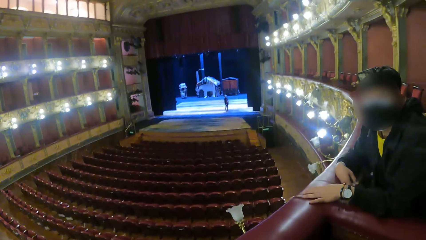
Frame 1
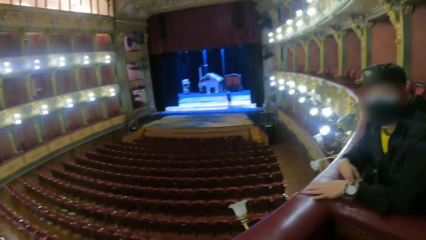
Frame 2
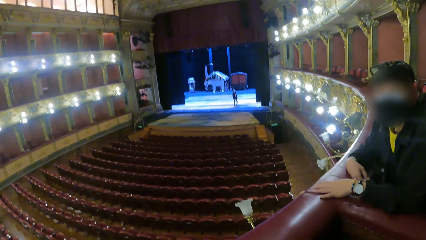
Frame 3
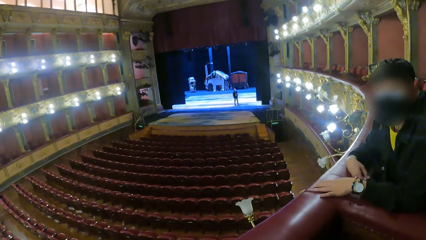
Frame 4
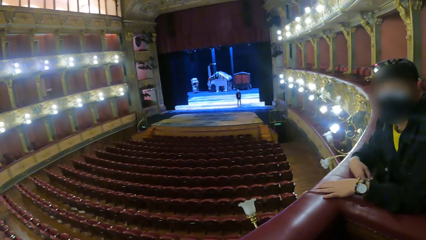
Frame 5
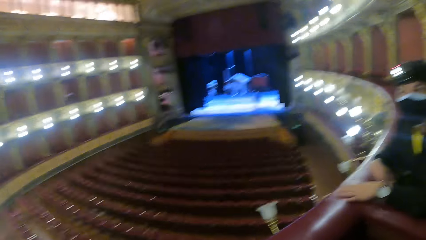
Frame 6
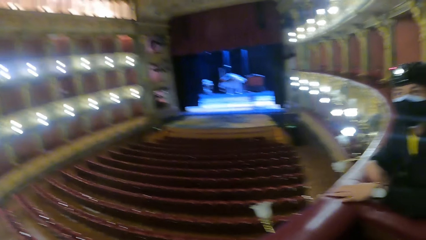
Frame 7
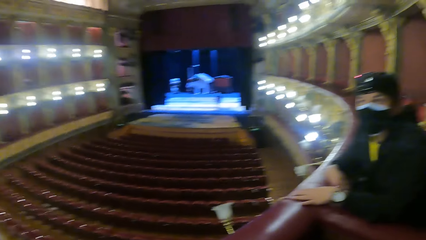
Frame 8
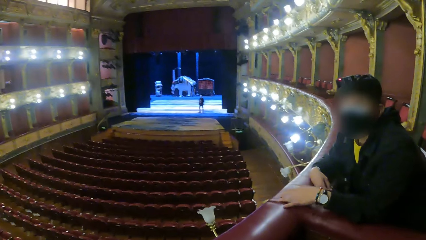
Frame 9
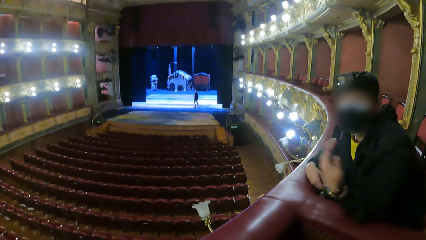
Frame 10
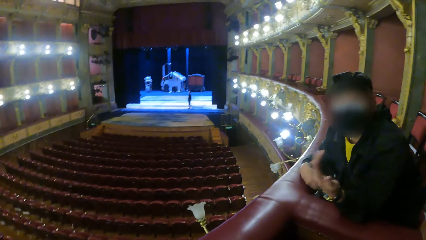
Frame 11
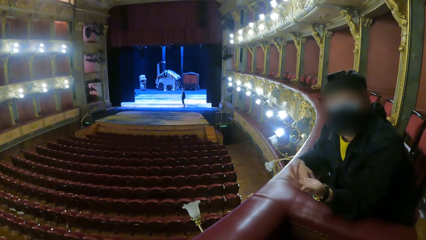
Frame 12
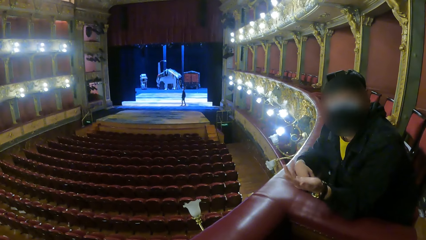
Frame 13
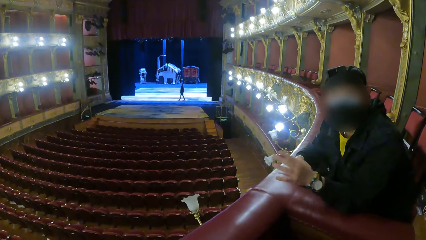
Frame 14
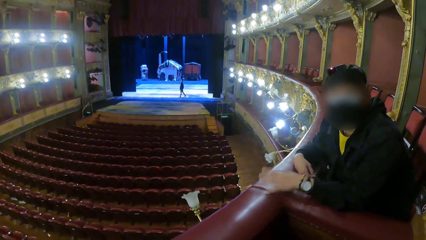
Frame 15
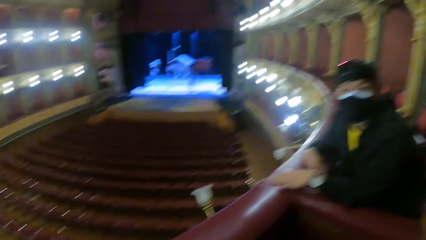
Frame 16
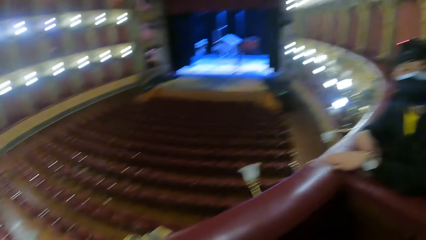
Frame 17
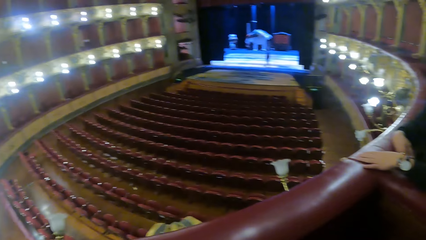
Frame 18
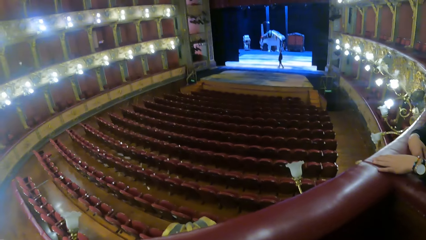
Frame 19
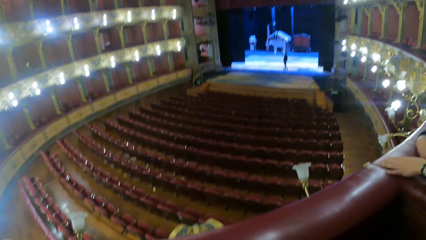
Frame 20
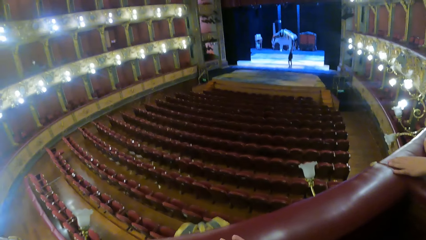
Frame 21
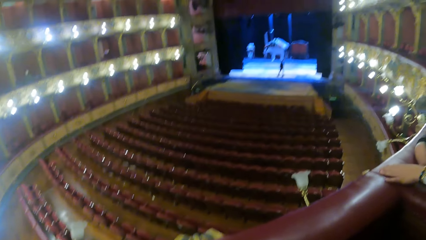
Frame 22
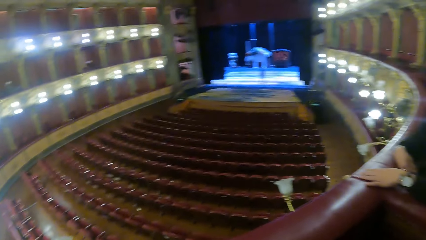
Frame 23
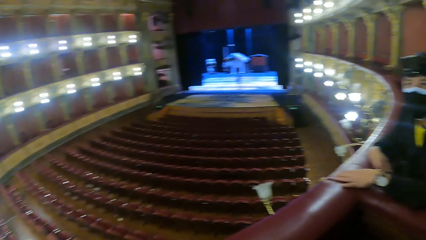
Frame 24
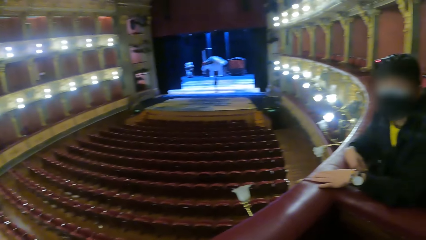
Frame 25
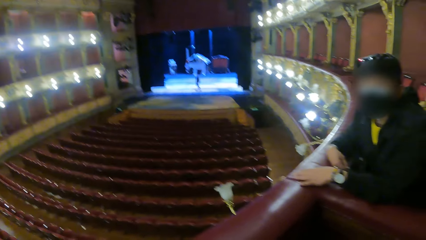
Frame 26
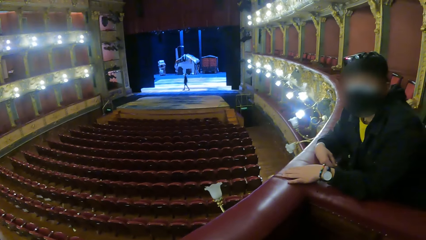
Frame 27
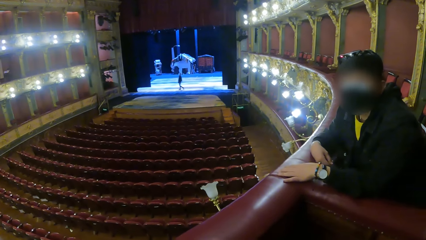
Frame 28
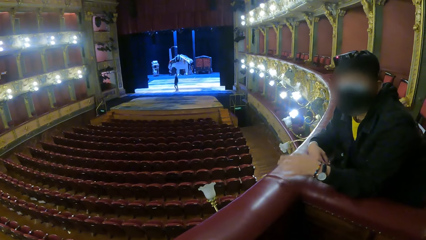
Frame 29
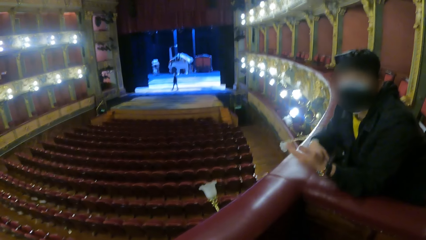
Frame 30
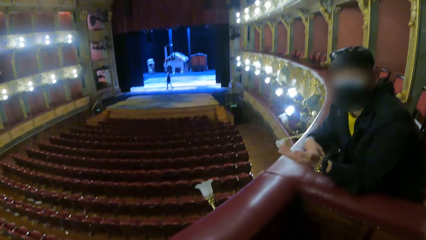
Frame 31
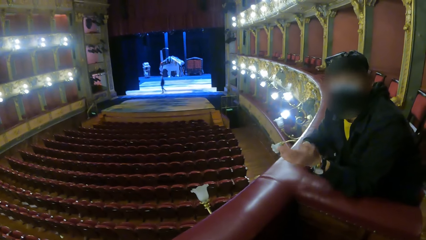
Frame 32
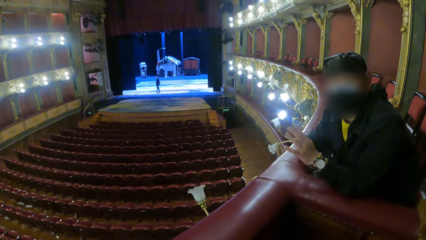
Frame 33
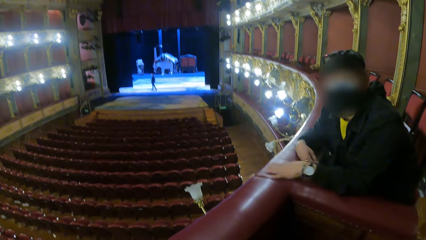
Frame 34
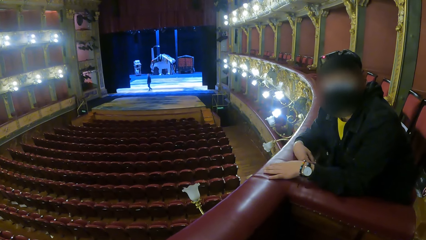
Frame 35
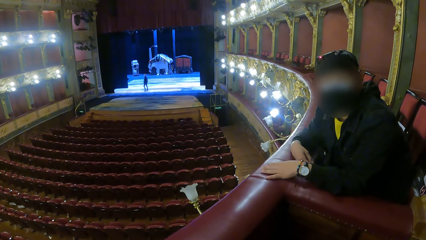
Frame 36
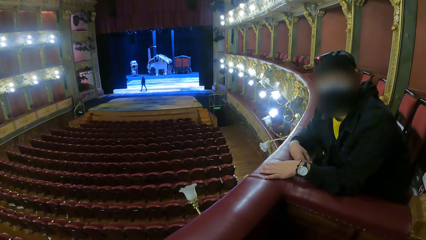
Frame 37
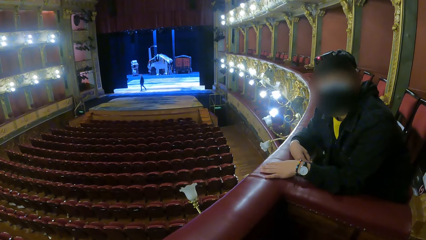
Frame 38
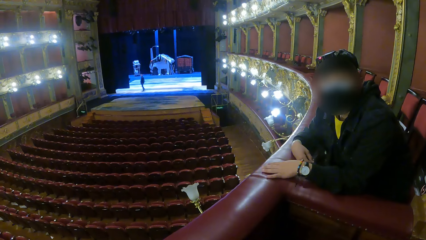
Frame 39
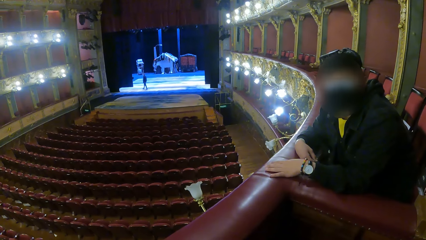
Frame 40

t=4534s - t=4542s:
The man gesticulates with his left hand.

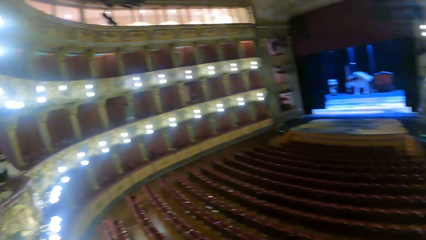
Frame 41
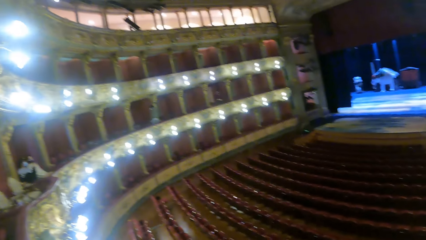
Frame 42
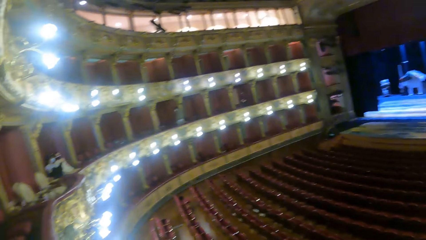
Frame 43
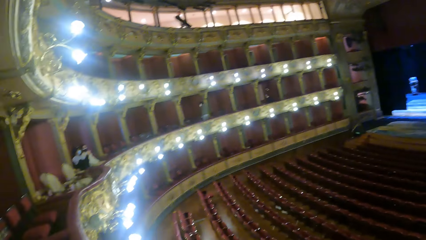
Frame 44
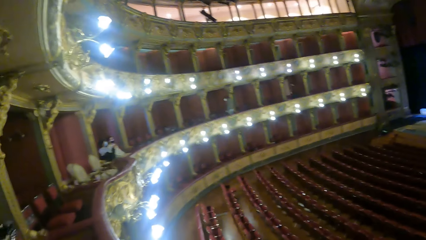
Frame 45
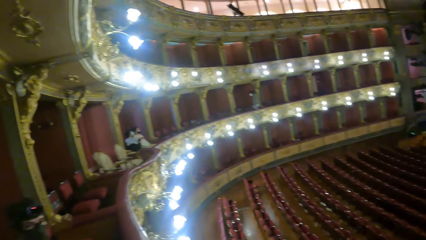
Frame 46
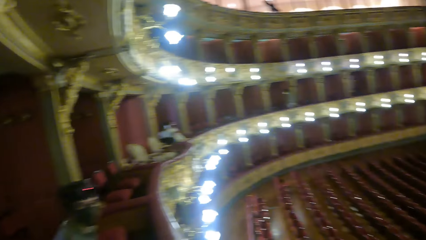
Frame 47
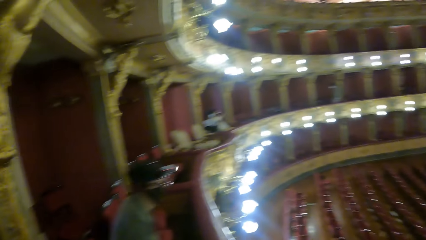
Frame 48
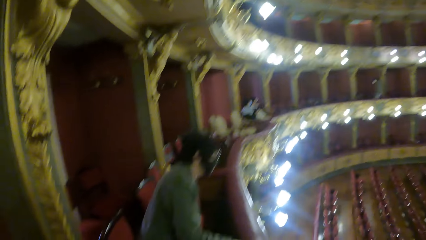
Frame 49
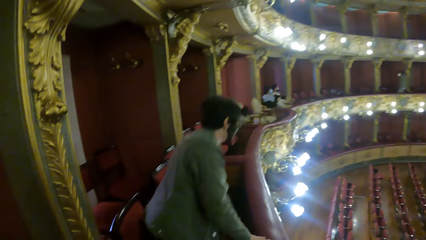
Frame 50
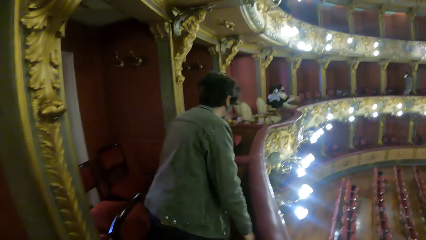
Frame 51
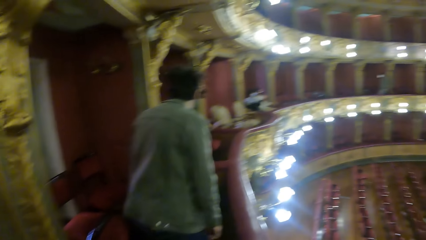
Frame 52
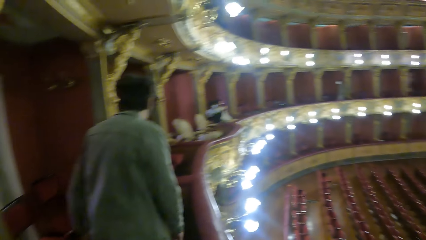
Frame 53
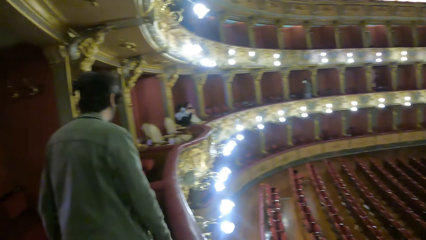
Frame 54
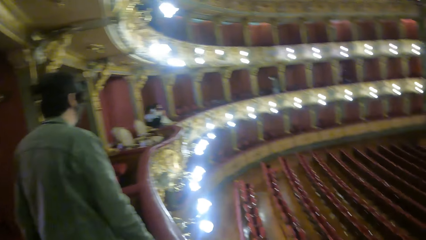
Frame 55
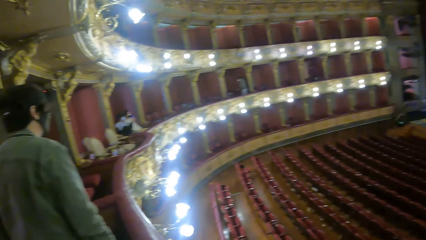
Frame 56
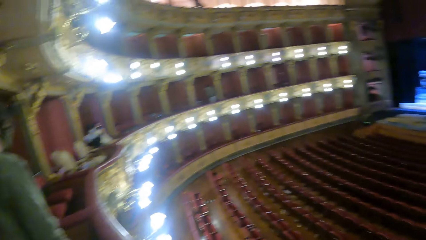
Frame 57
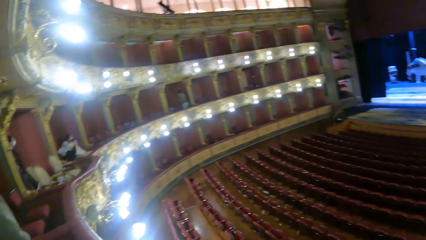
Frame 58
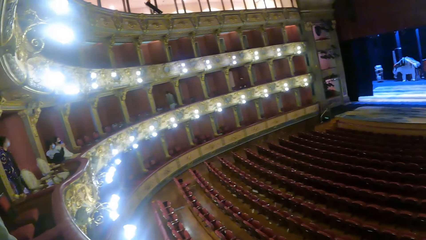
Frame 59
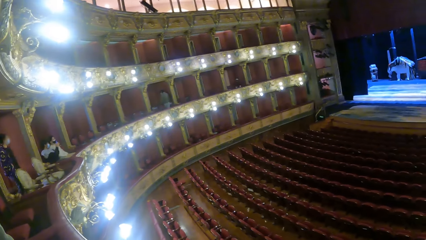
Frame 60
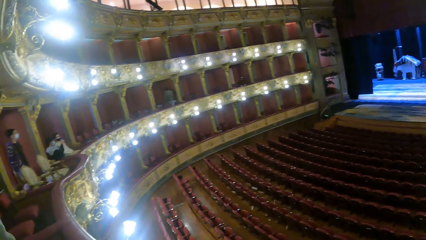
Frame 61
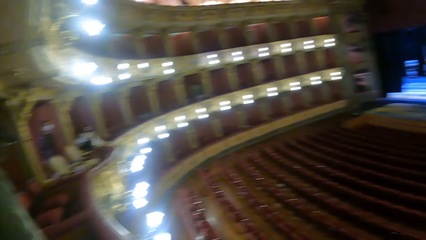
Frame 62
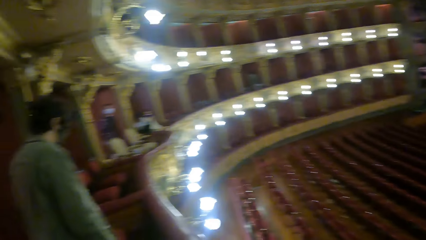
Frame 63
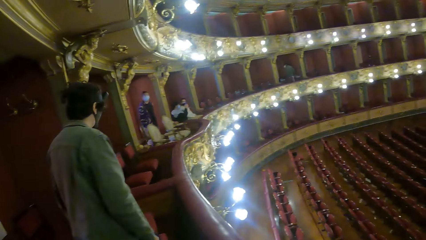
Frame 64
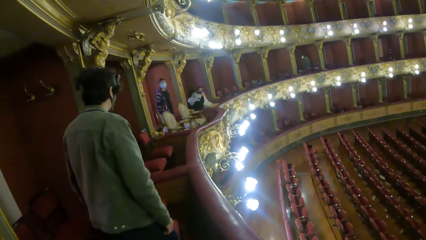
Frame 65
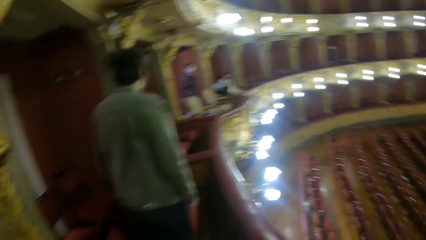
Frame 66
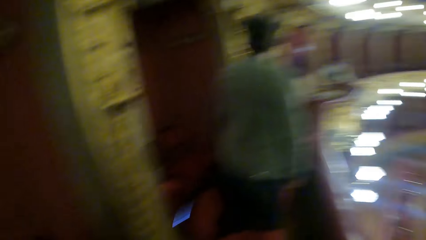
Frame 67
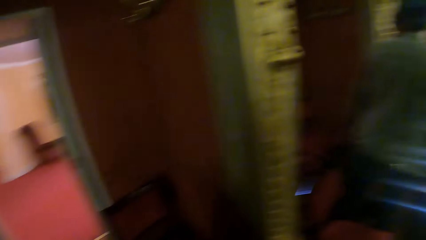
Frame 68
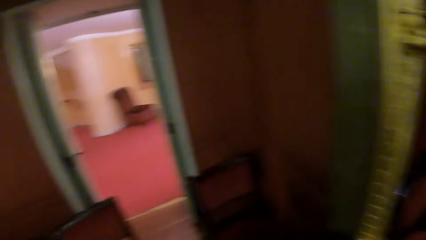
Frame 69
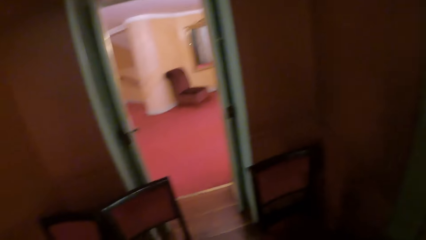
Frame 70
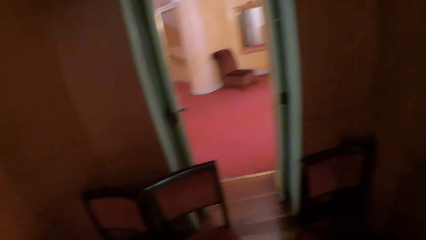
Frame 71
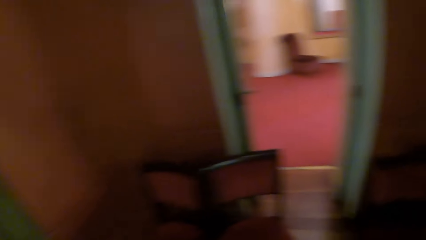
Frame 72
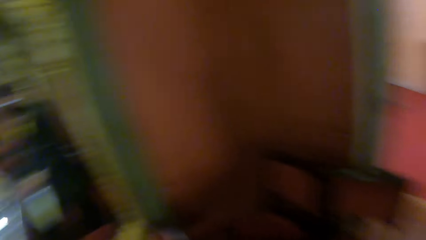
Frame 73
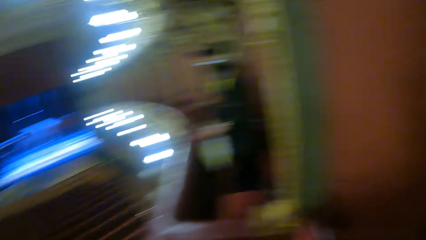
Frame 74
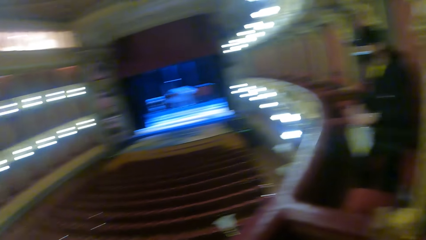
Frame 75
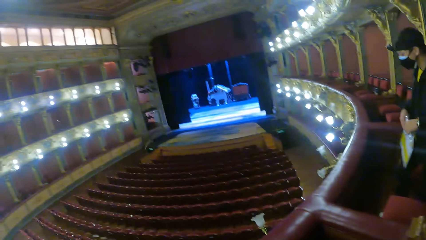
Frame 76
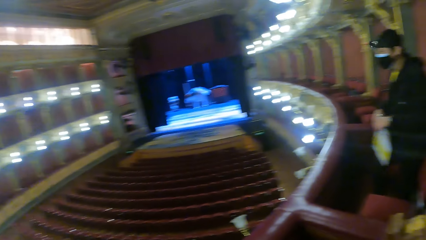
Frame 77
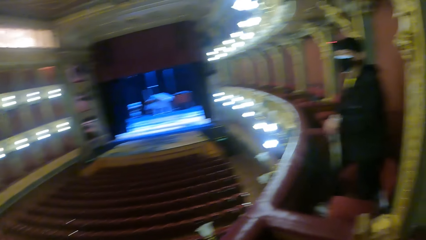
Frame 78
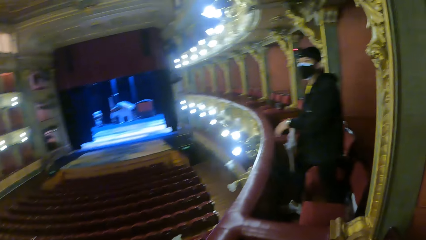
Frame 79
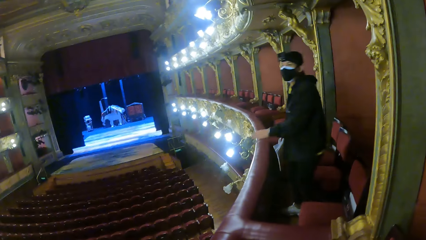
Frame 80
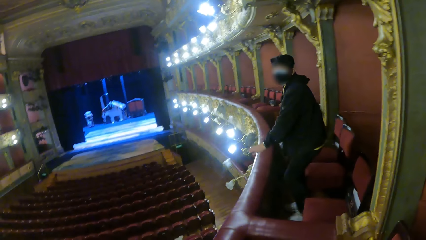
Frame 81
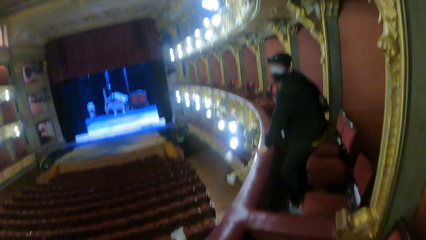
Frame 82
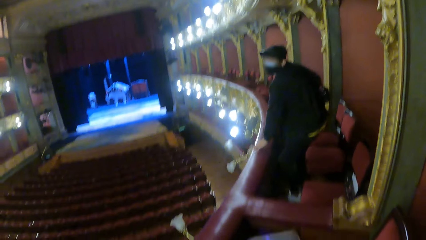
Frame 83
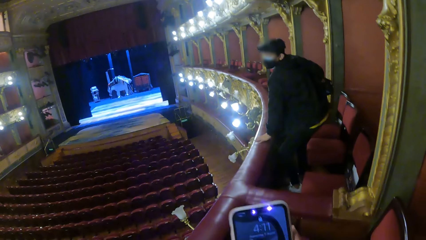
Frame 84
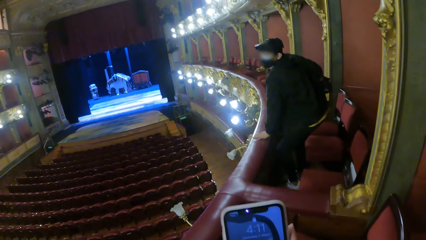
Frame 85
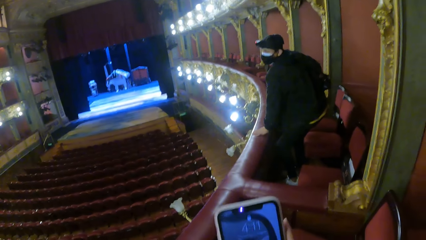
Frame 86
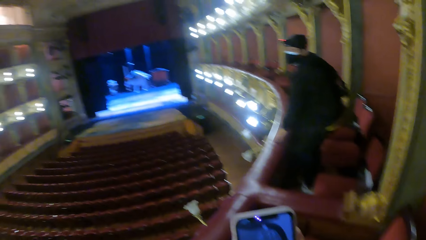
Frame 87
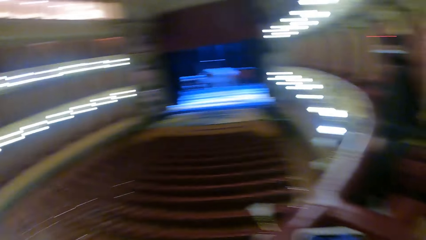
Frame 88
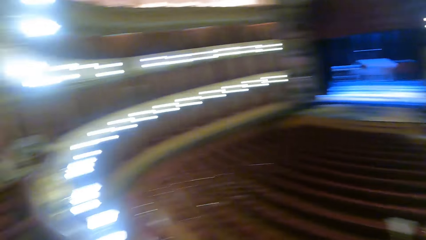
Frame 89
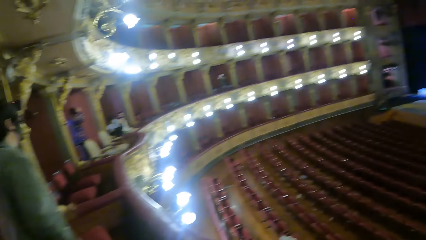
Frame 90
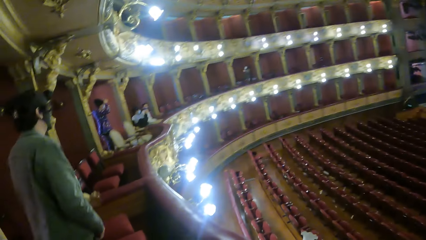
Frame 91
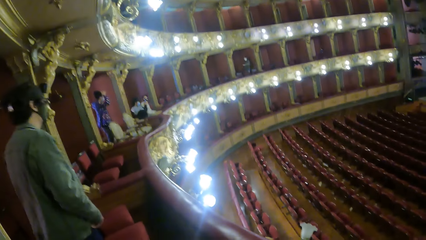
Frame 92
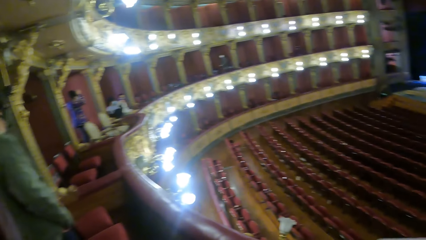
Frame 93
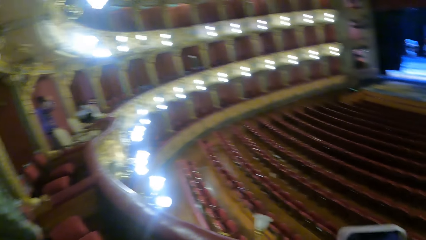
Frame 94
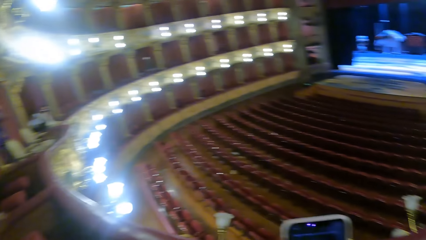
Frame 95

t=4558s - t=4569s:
The man stands from the chair. The camera wearer lifts the phone. They operate the phone with both hands.
